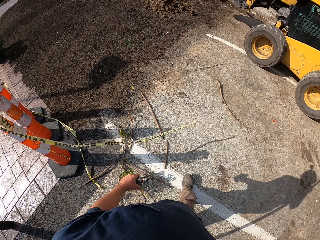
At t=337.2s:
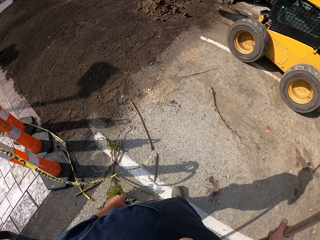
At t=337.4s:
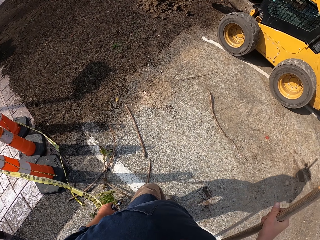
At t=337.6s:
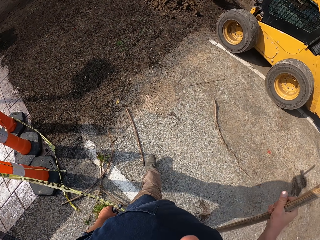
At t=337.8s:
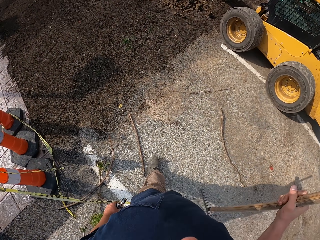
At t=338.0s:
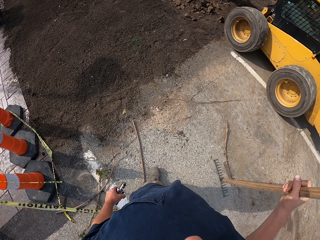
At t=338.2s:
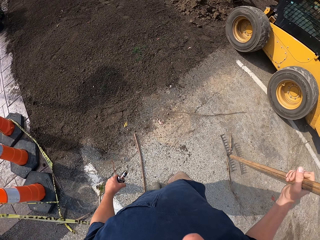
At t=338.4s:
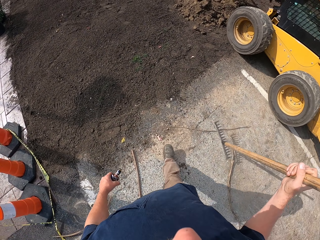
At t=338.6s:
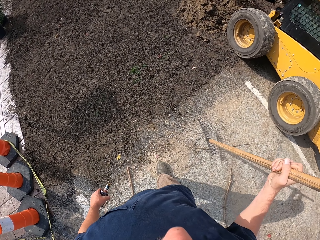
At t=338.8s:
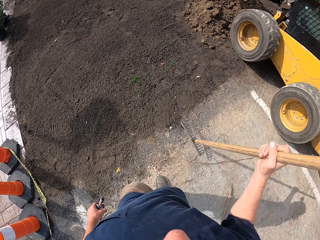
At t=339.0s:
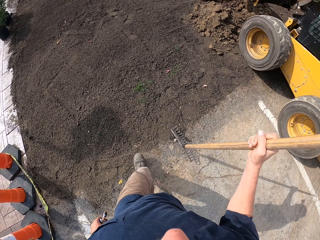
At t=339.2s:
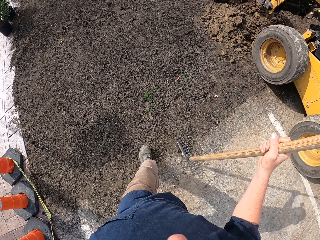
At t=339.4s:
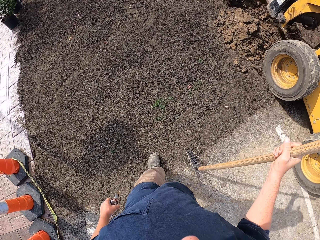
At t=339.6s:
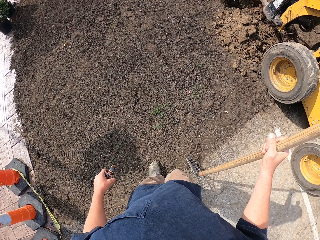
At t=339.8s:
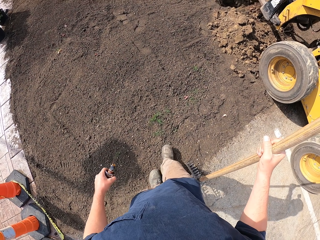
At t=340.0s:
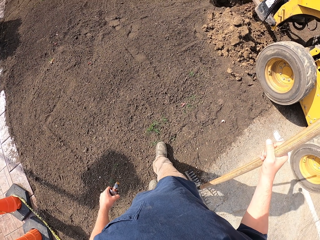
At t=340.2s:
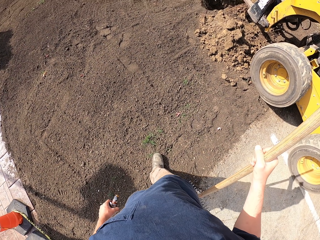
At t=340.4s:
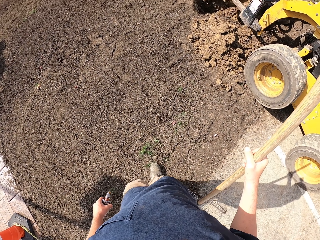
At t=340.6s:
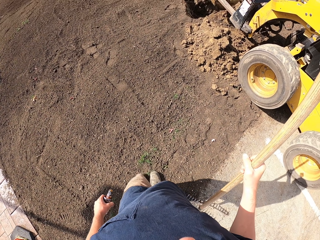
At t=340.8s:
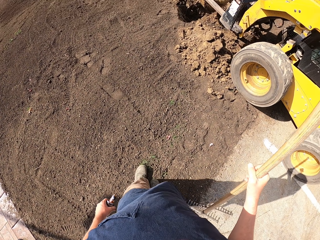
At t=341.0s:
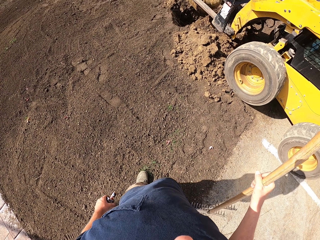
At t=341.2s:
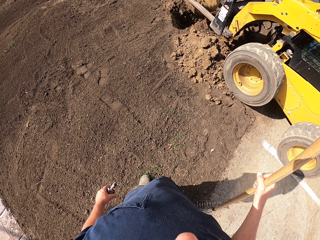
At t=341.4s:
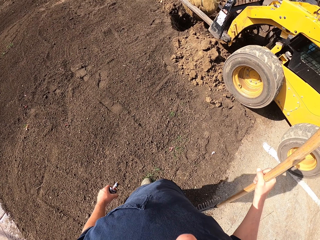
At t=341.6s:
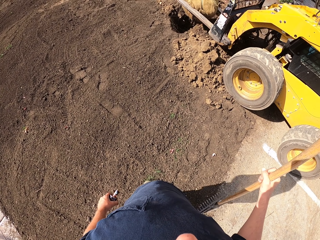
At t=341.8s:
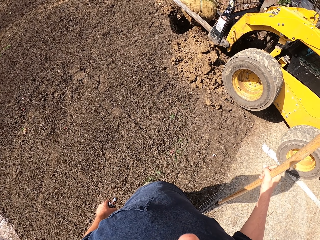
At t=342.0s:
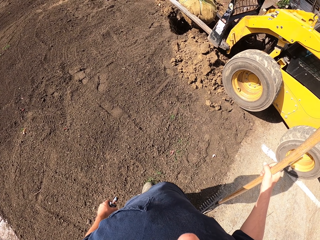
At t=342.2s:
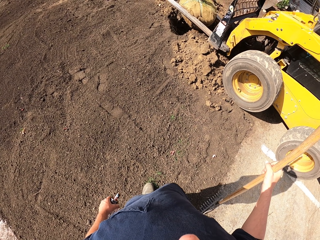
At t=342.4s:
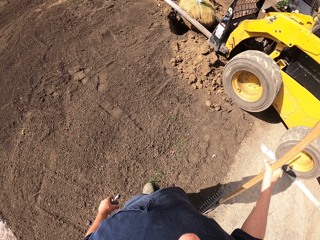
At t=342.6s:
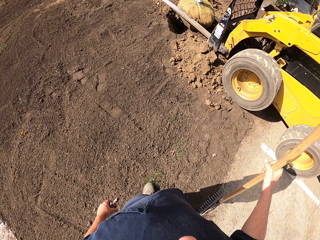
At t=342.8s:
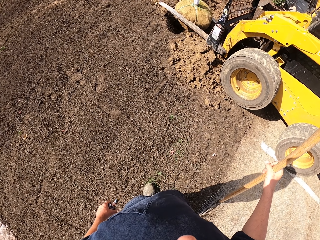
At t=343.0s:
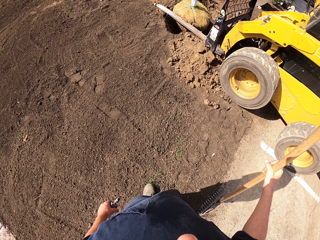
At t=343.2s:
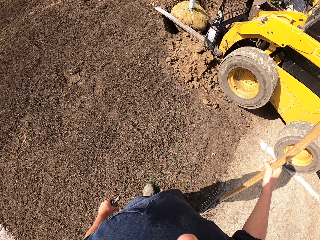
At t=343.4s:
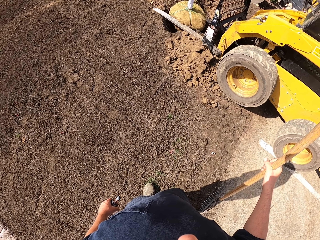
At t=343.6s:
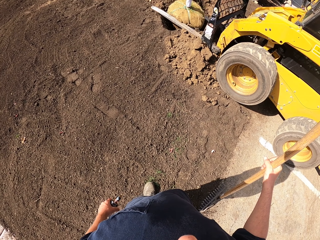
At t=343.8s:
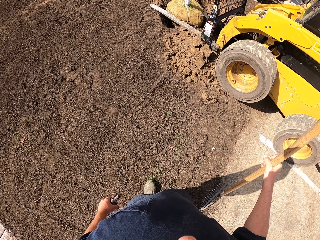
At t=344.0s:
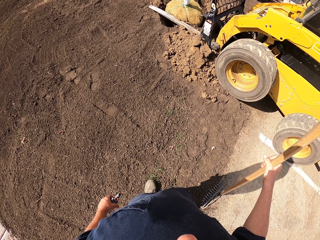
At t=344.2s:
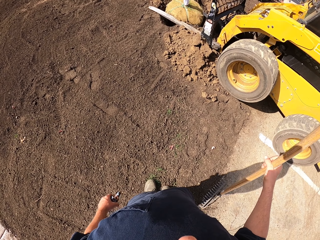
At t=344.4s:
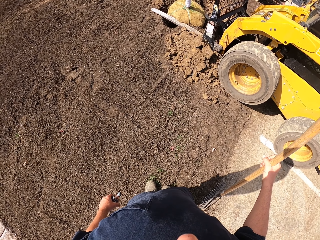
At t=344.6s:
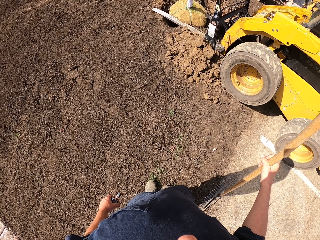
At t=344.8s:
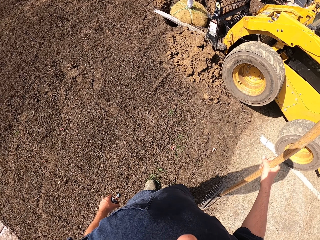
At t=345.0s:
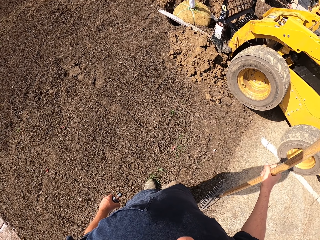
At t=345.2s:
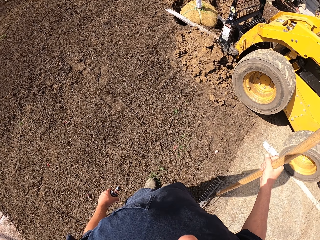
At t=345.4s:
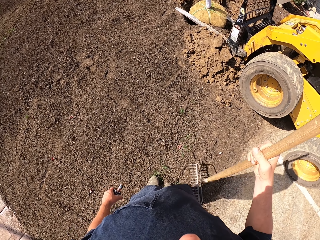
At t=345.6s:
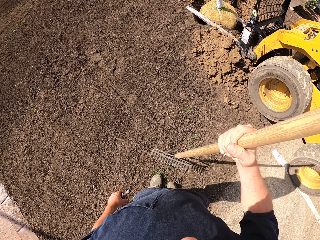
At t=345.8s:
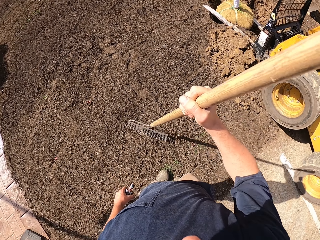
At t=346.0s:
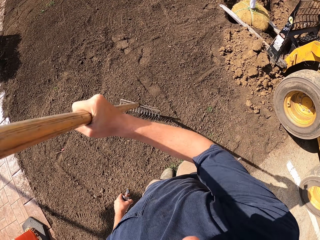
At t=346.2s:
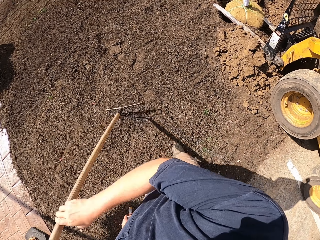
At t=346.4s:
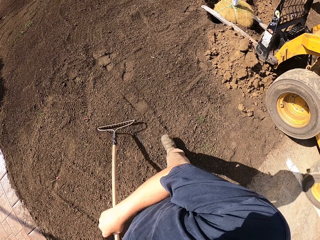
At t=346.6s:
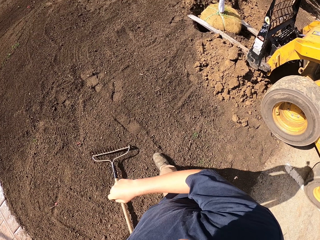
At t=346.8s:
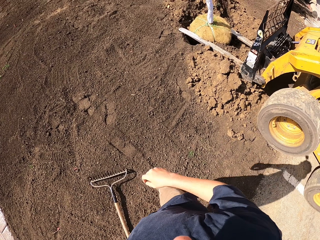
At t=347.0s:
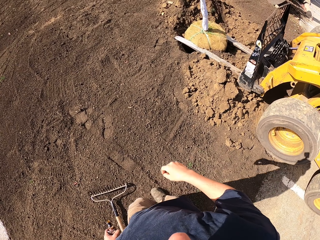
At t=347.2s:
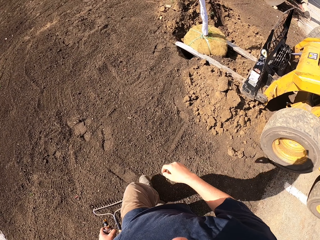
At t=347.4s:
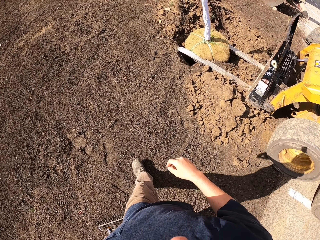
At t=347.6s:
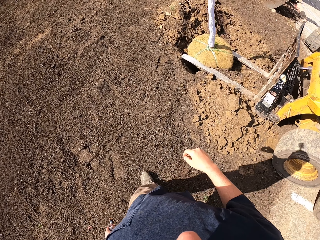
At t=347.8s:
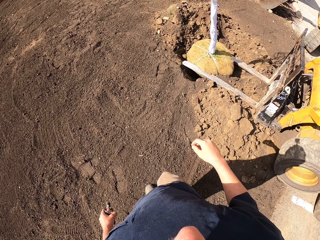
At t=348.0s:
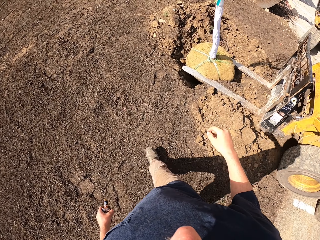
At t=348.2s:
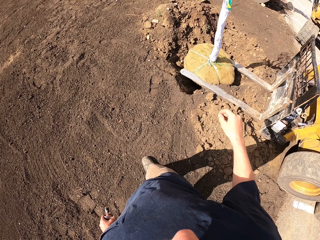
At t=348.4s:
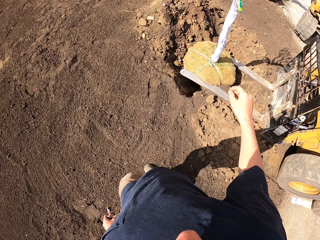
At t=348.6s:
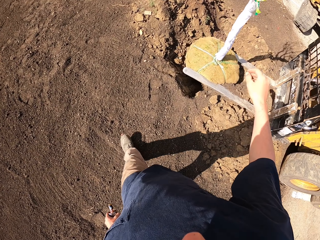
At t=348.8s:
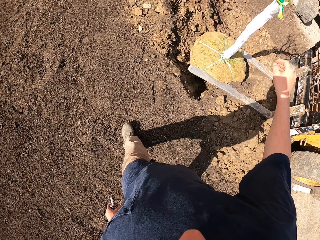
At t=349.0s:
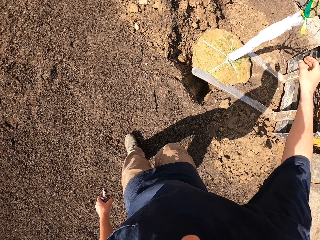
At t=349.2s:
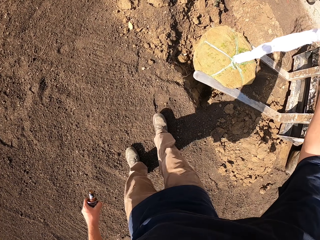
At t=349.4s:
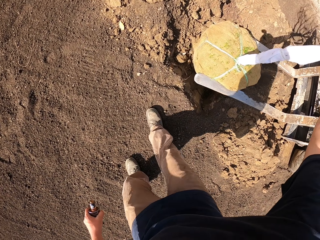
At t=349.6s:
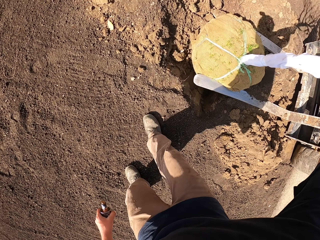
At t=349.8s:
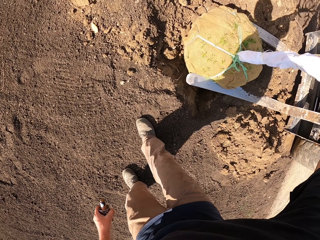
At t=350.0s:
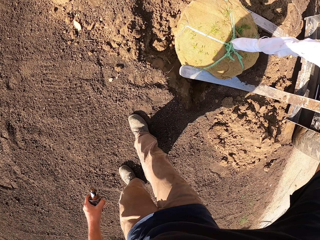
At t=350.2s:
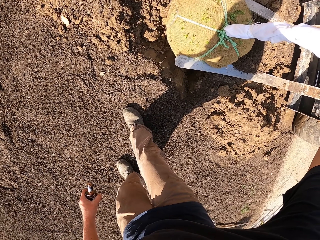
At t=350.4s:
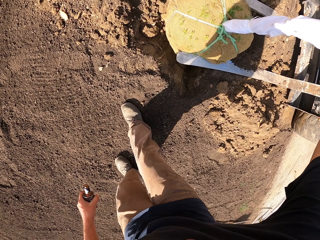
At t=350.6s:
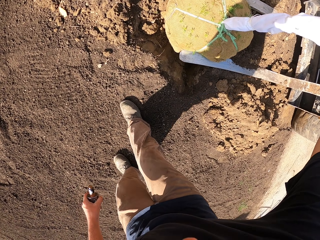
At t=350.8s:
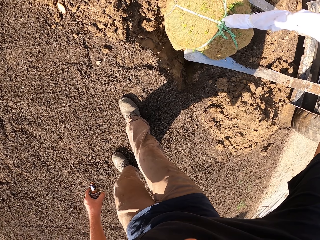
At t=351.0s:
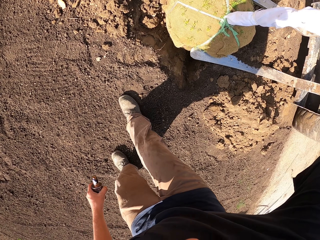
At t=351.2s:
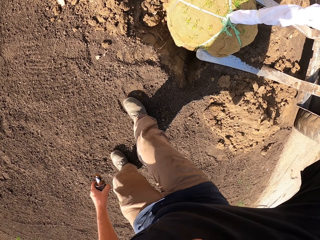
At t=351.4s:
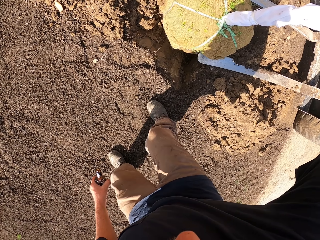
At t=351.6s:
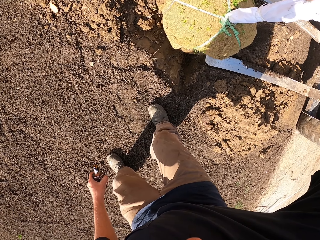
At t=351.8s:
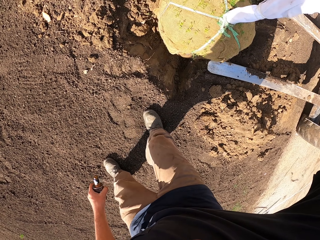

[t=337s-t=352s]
The camera wearer steps on the field. They look at the forklift. They place the rake on the ground. They drop the rake down. They walk on the field. They hold the tree.

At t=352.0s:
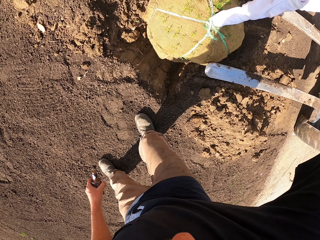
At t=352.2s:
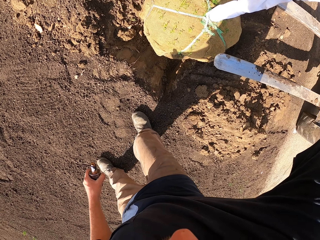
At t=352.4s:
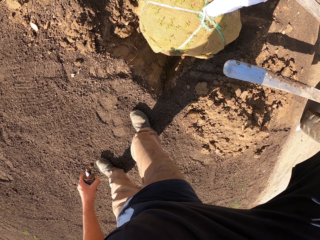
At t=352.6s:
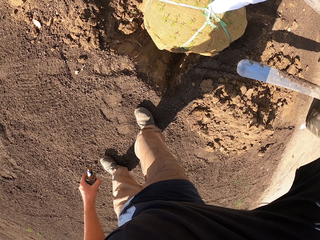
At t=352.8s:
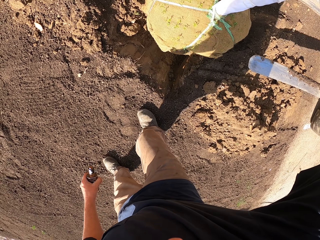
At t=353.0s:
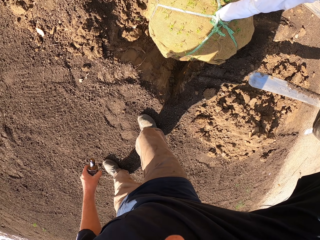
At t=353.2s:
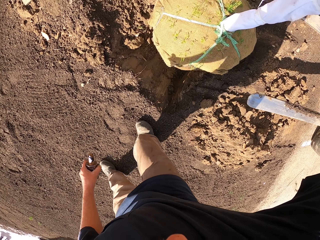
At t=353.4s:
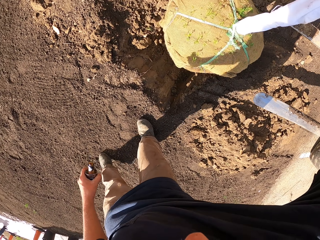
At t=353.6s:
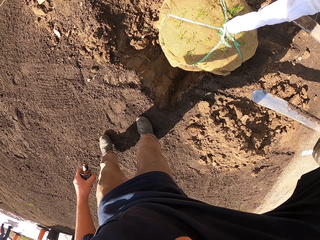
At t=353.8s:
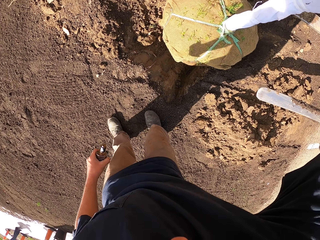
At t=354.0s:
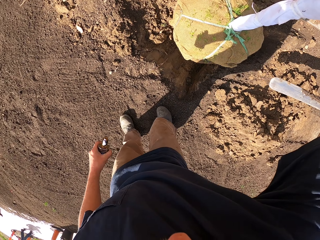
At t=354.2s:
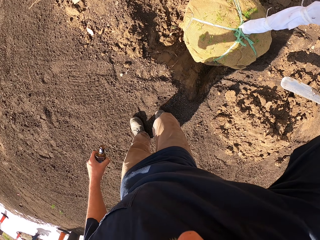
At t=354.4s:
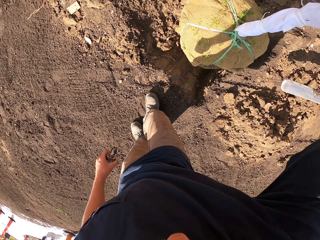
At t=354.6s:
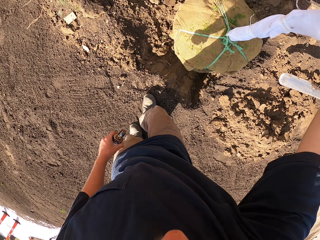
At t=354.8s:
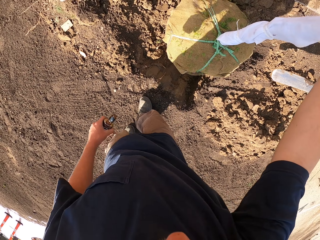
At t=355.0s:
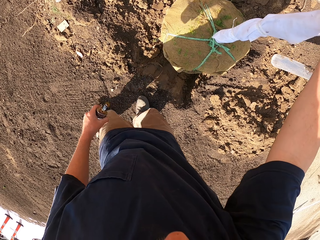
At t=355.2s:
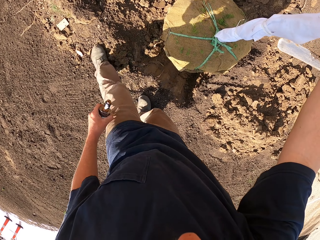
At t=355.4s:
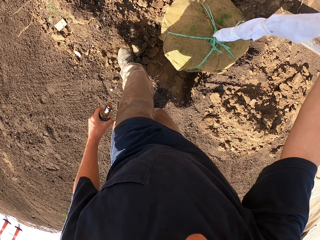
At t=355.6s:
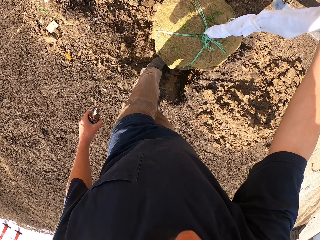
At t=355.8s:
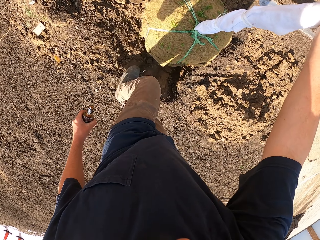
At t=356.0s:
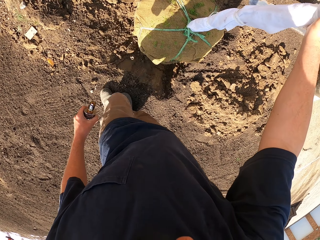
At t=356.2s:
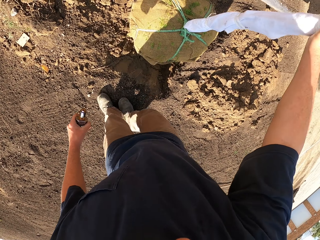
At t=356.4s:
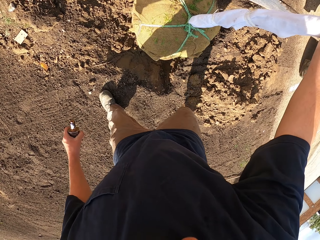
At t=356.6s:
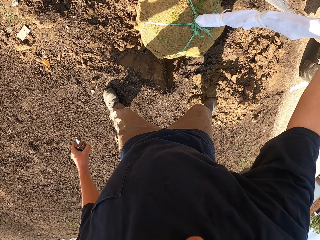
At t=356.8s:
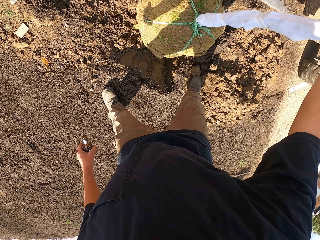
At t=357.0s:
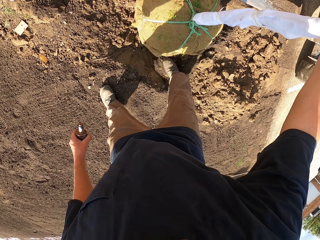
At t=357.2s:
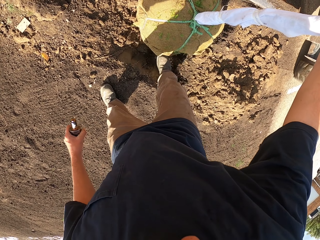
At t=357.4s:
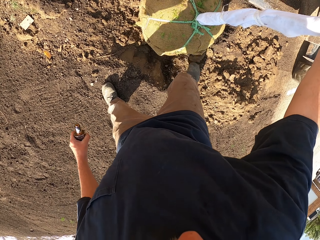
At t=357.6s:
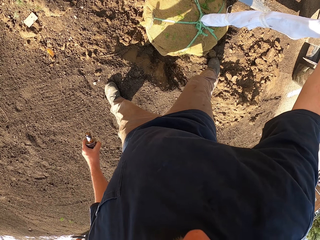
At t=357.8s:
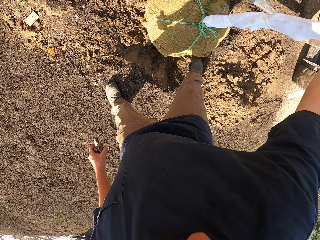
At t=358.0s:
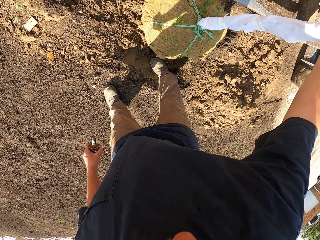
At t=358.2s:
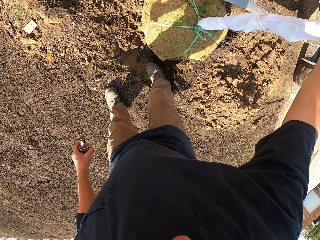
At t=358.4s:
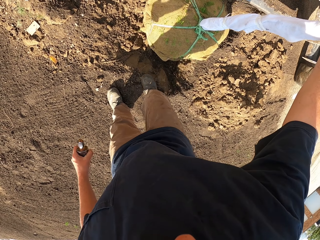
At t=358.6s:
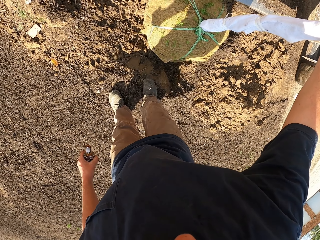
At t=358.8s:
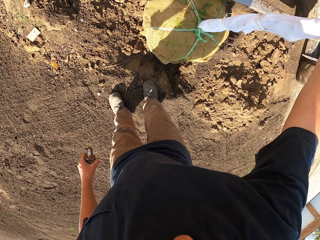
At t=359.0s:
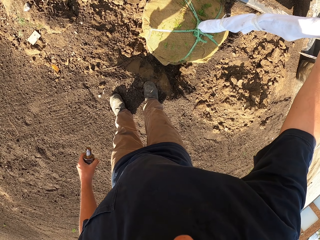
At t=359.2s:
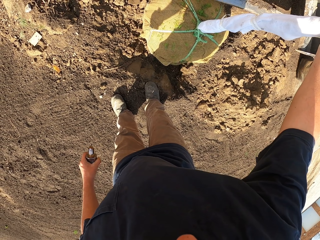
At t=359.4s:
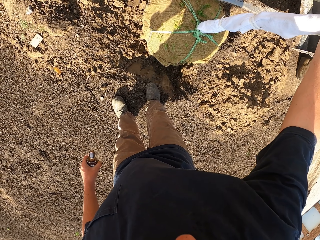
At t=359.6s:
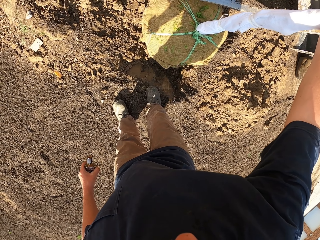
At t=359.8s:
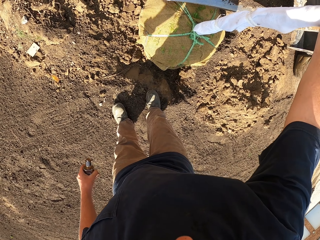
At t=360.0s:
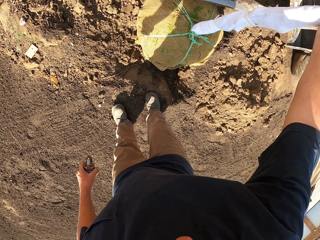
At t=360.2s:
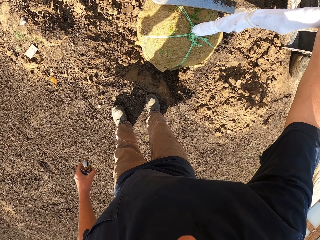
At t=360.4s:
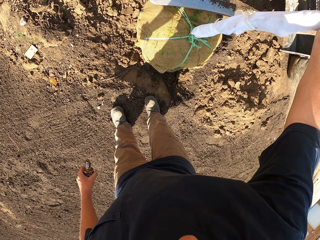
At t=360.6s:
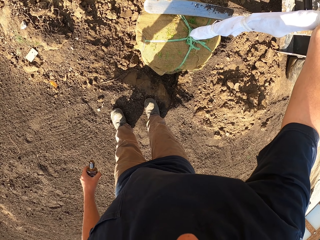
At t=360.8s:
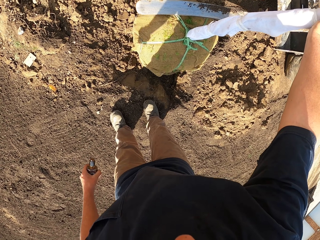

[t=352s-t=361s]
The camera wearer scrapes the soil with the foot. He puts the soil in the hole with his feet.
